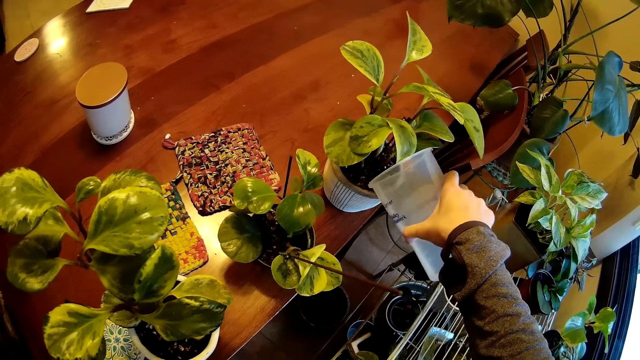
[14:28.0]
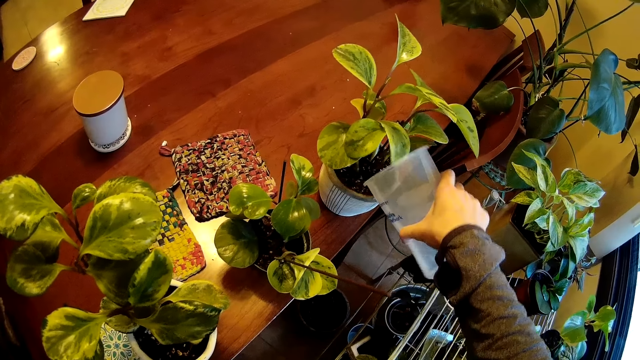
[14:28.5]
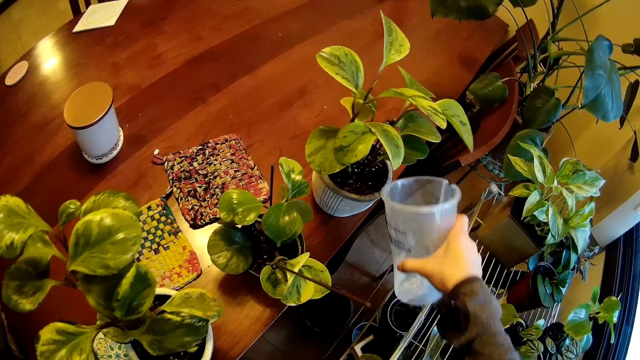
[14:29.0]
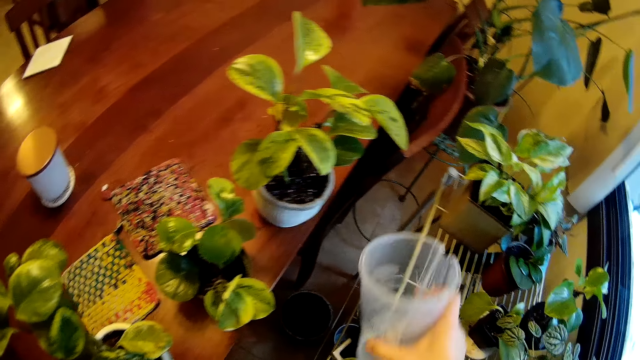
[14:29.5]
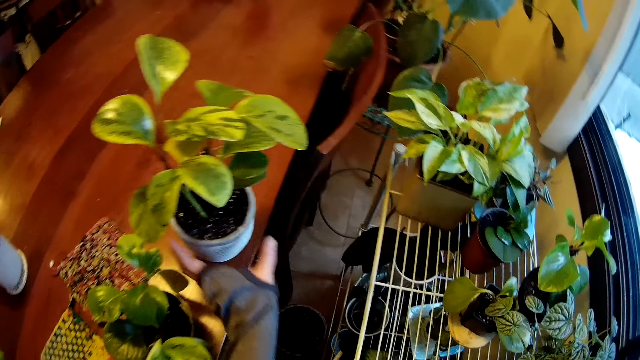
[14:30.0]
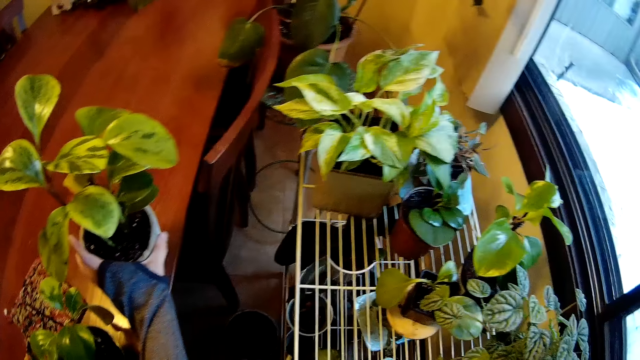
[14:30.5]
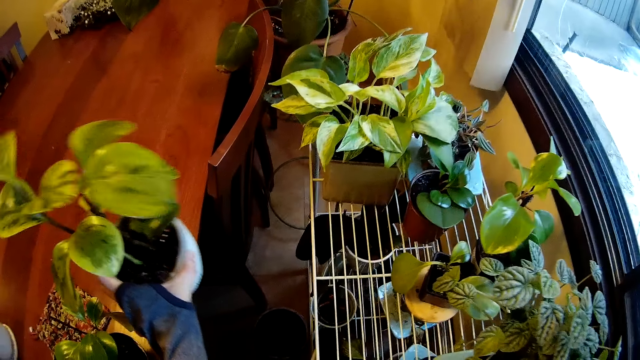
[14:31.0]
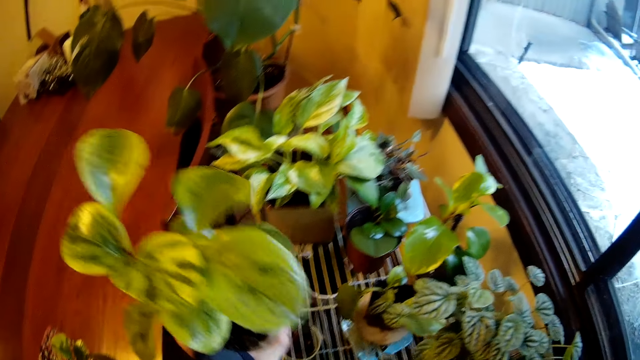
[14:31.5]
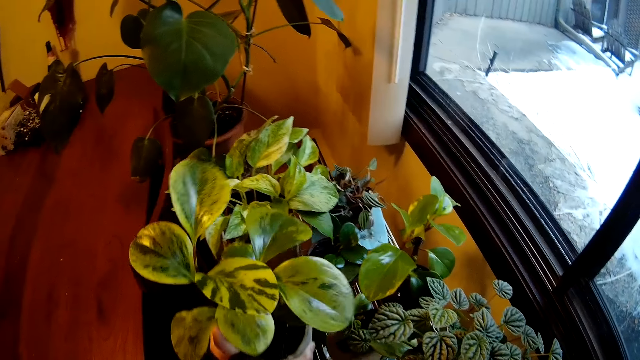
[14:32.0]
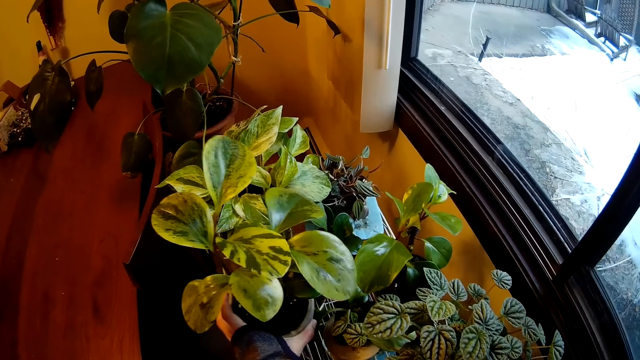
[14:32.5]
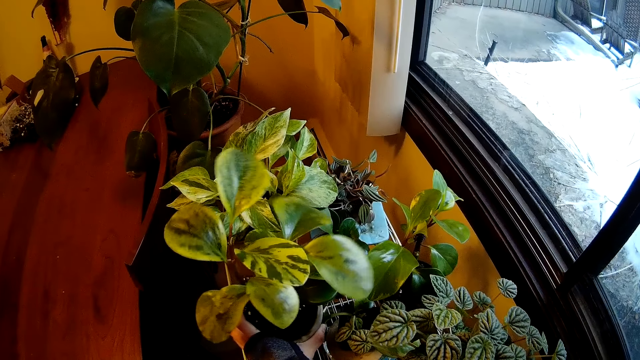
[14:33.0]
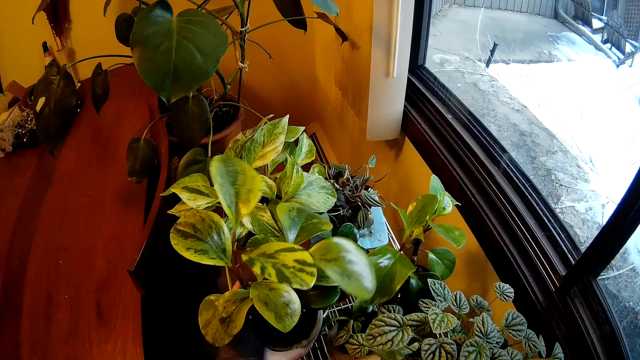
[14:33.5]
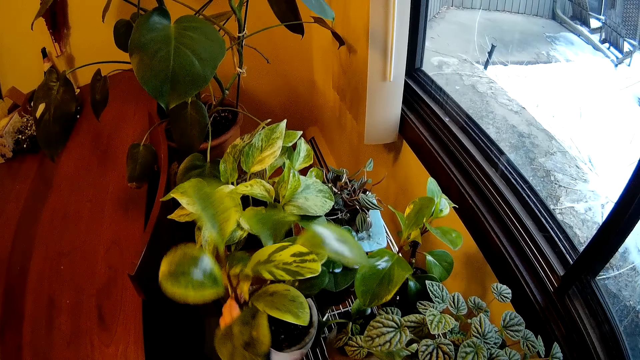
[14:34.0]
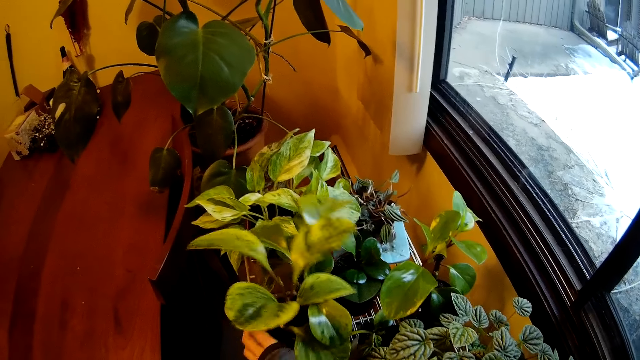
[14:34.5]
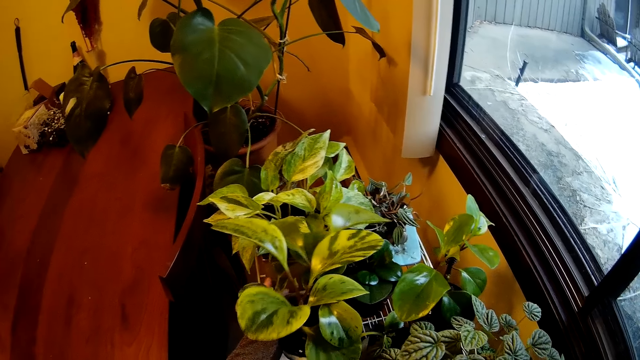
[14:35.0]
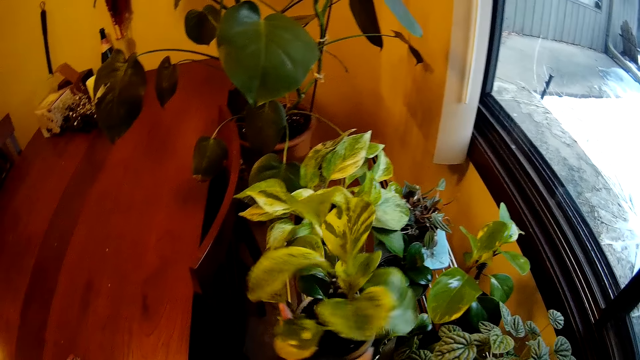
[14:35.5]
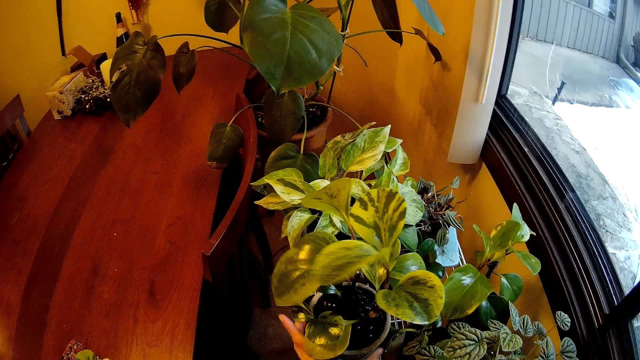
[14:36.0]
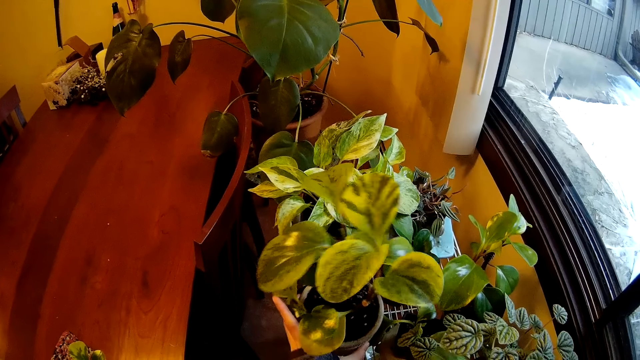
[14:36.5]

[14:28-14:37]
The camera wearer waters a plant with the plastic cup in her right hand. She carries the plant from a table to the rack with her left hand. She drops the plant on a tray with her left hand and adjusts the plant on the tray with her left hand.

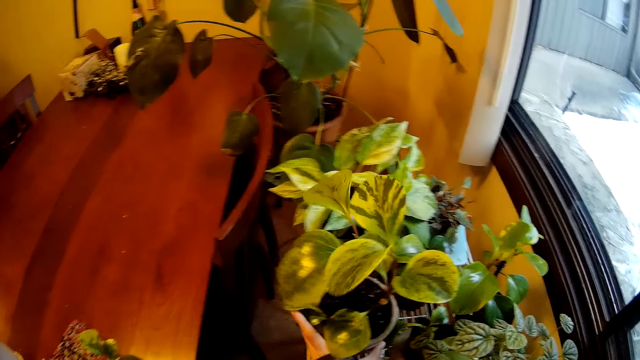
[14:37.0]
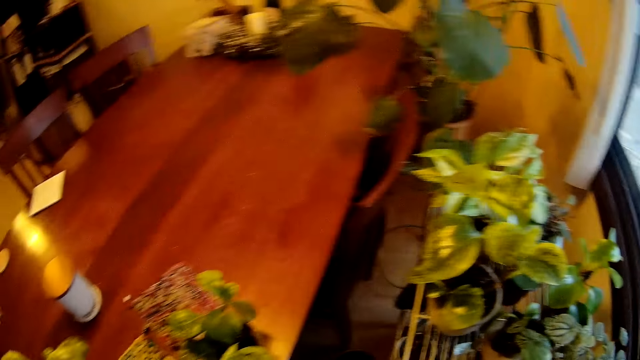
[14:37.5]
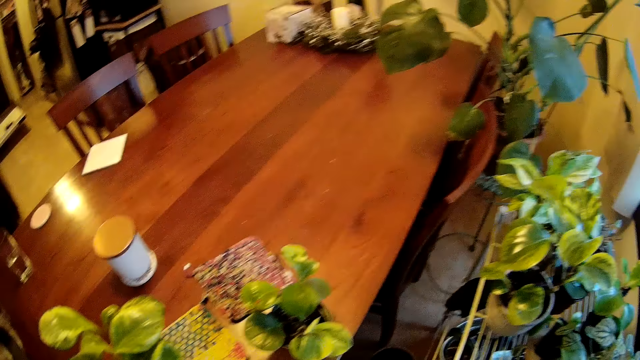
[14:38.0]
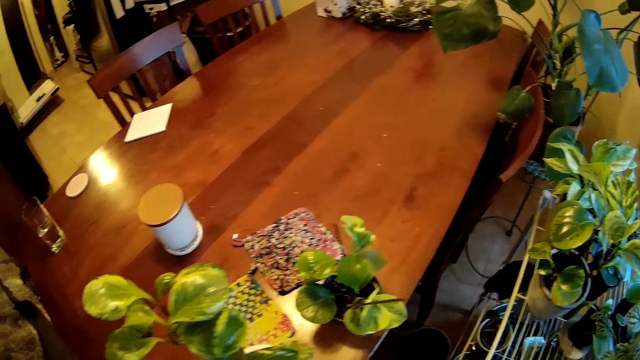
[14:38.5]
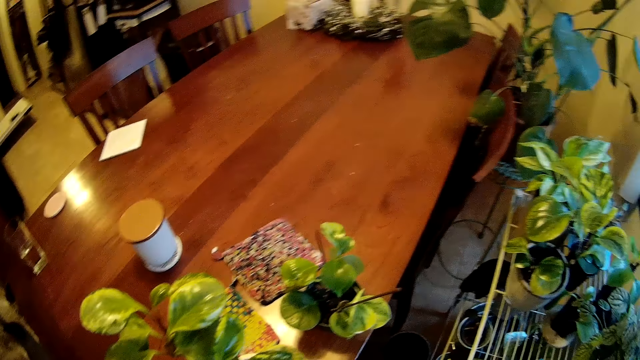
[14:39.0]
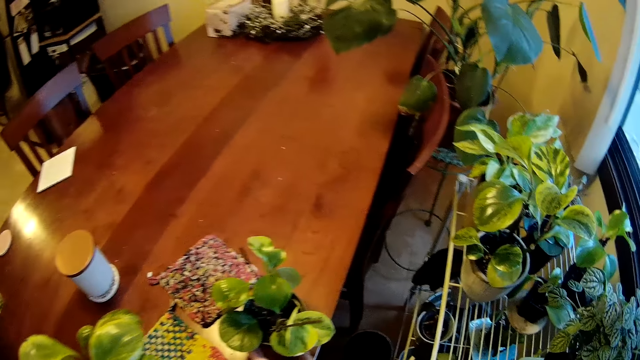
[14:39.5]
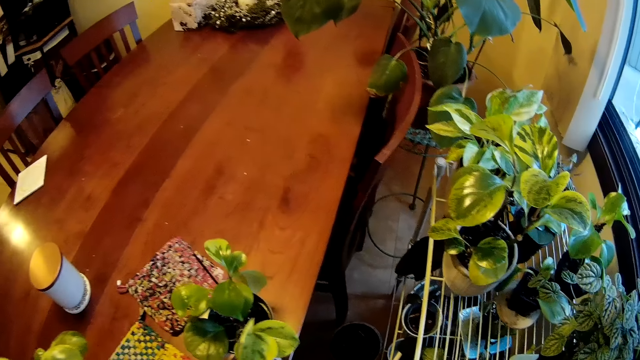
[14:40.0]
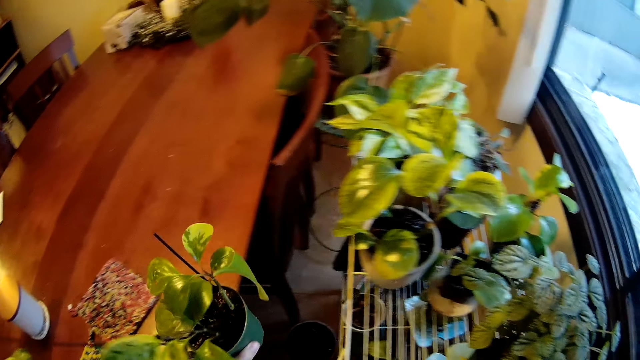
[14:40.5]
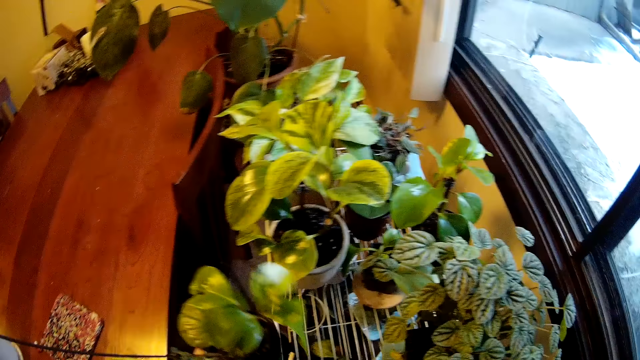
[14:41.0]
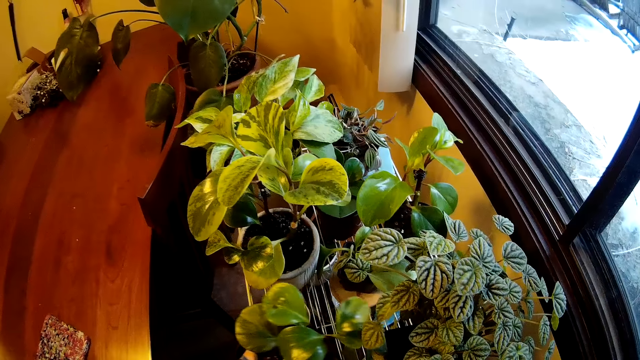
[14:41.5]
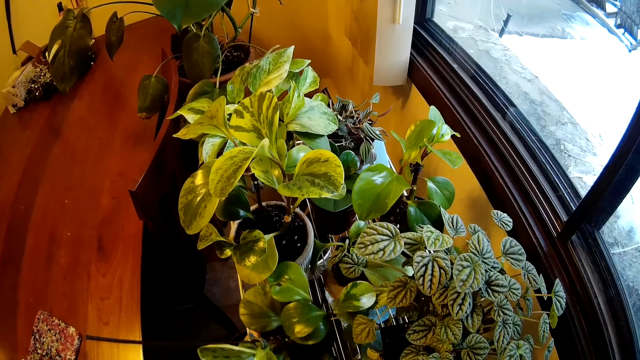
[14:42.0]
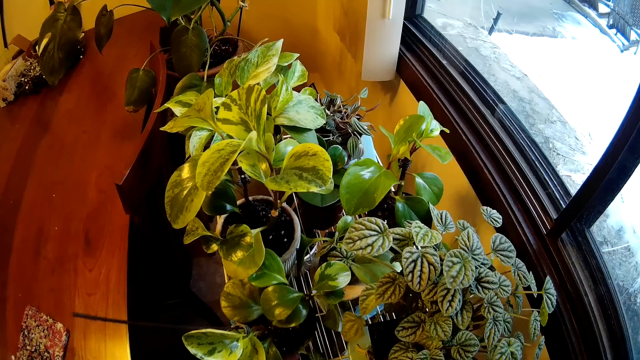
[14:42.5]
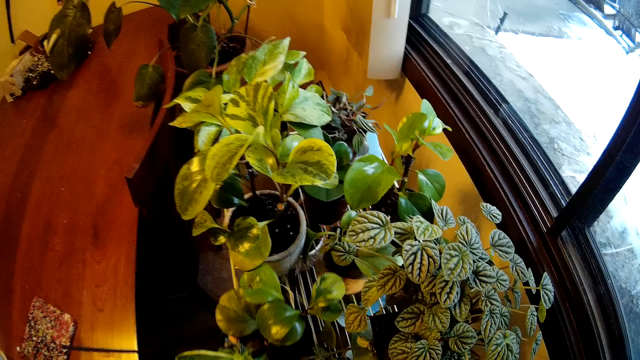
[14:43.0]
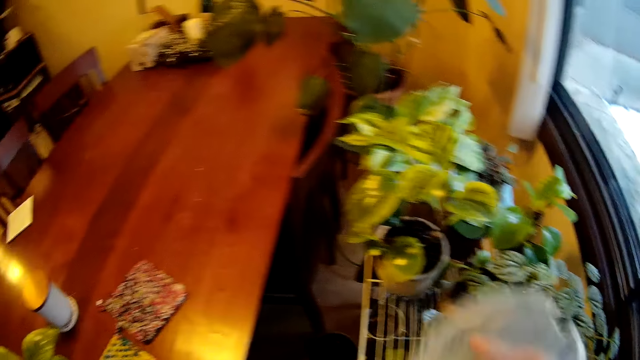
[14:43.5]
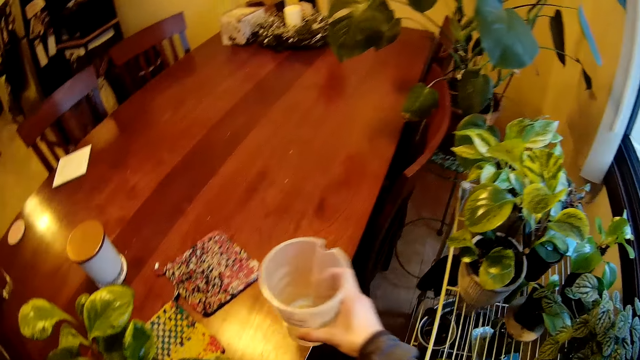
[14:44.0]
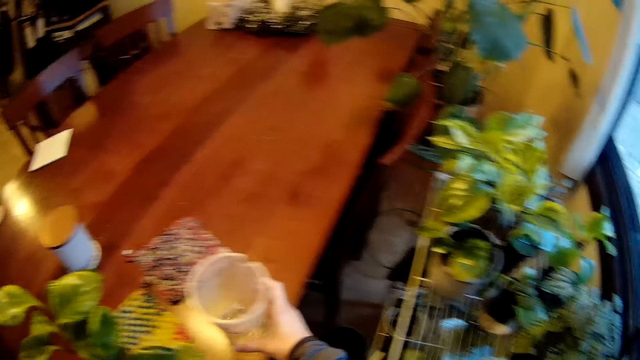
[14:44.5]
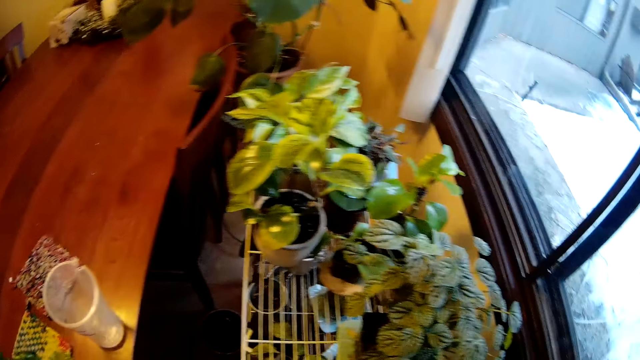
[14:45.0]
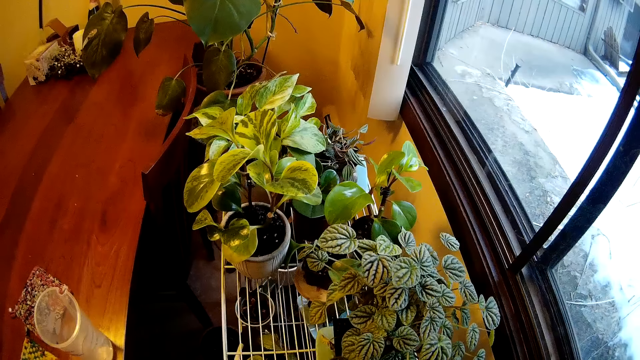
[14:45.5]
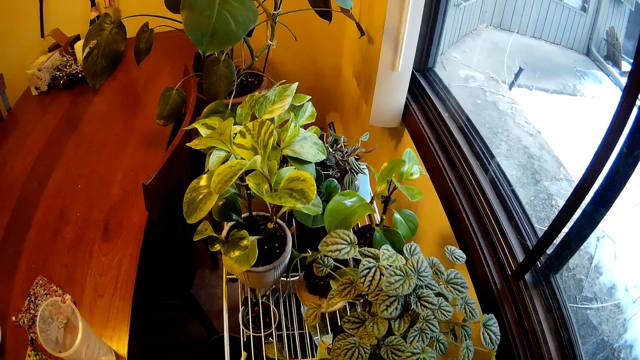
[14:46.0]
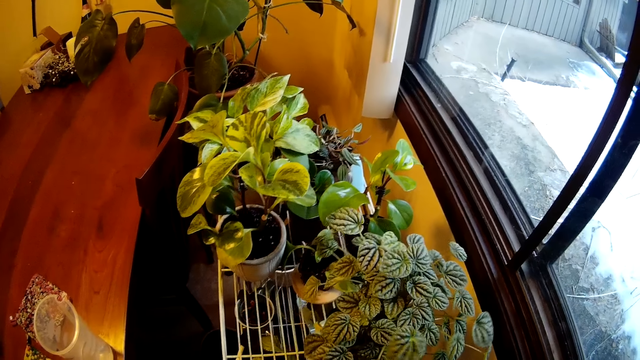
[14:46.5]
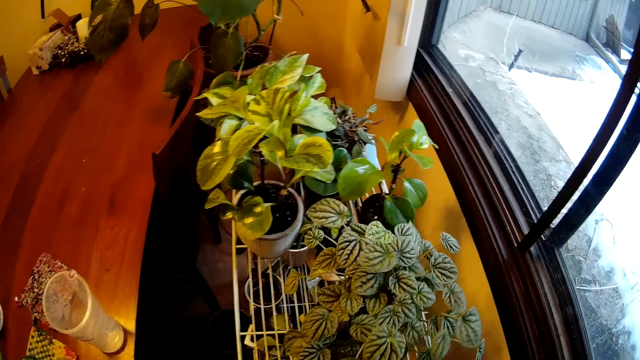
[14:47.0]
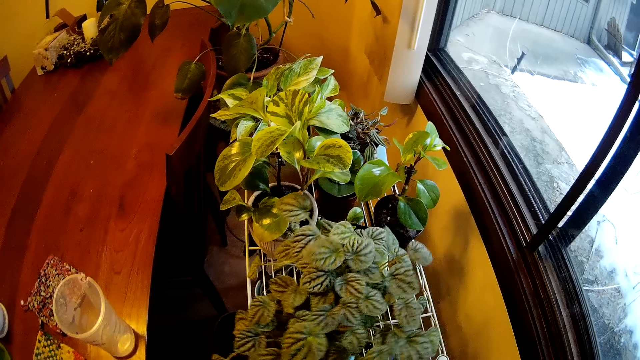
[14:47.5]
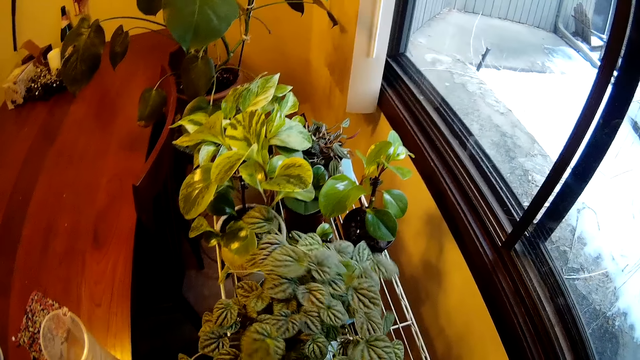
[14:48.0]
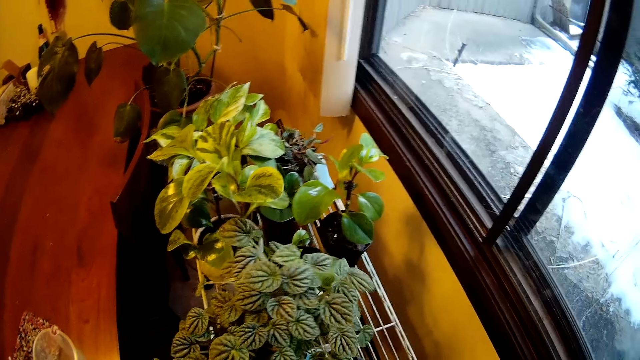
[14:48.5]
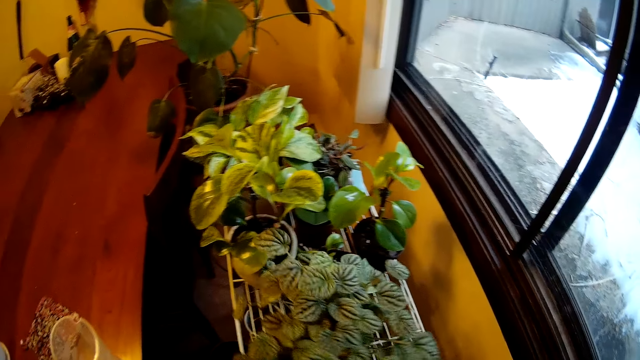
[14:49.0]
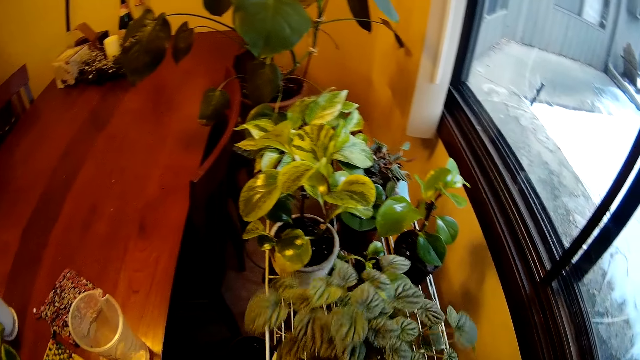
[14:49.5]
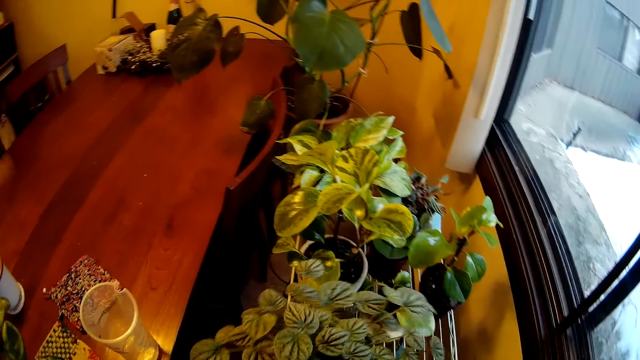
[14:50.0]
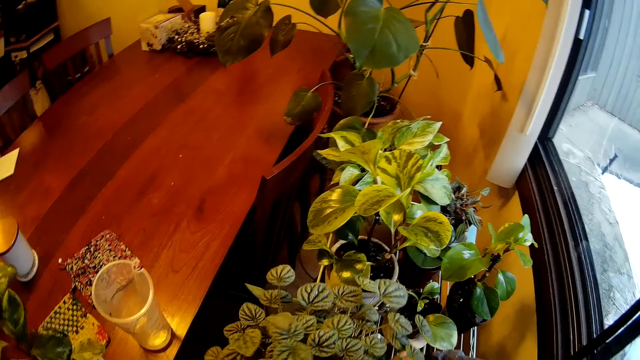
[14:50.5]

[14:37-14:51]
The camera wearer inspects the plants. She carries the plant from the table to the rack with her left hand. She drops the plant on the tray with her left hand. She removes the vase from the rack. She carries the plant from the tray with her left hand. She drops the plastic cup on the table with her right hand. She moves the vase towards the edge of the rack. She adjusts the plant on the tray with her right hand.
